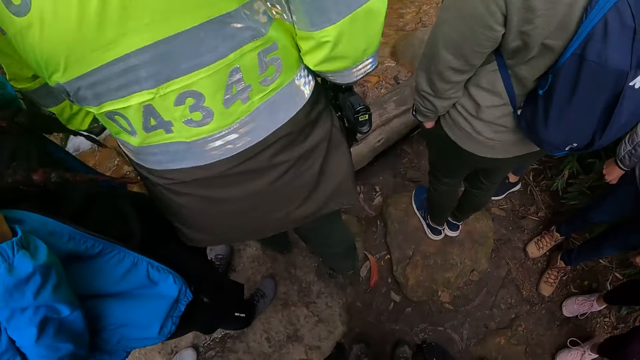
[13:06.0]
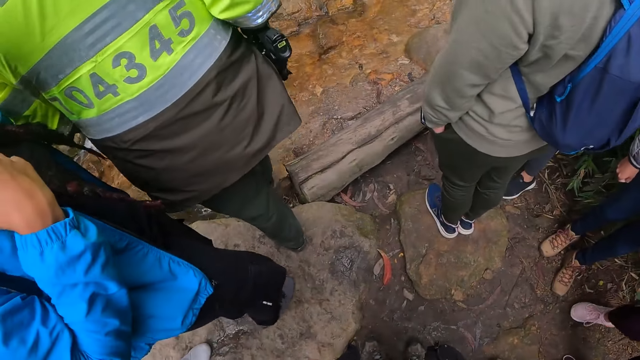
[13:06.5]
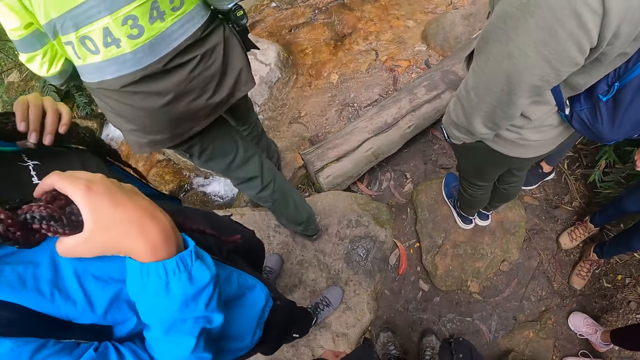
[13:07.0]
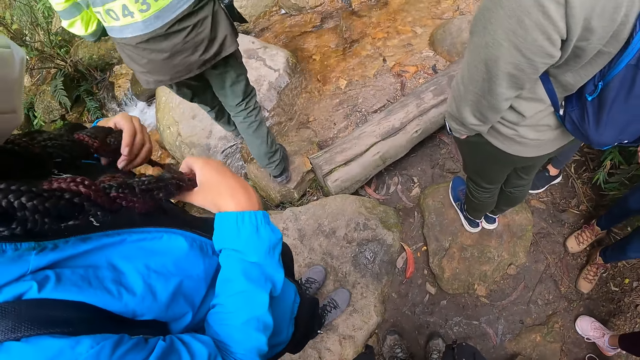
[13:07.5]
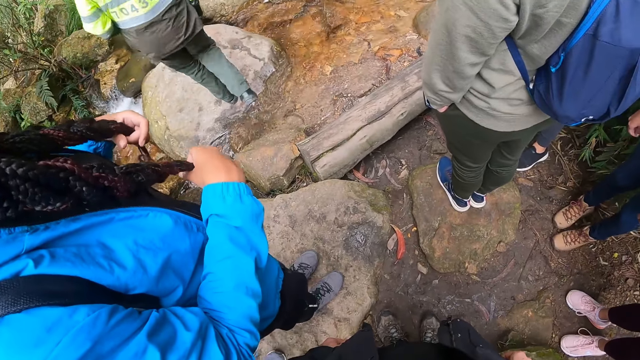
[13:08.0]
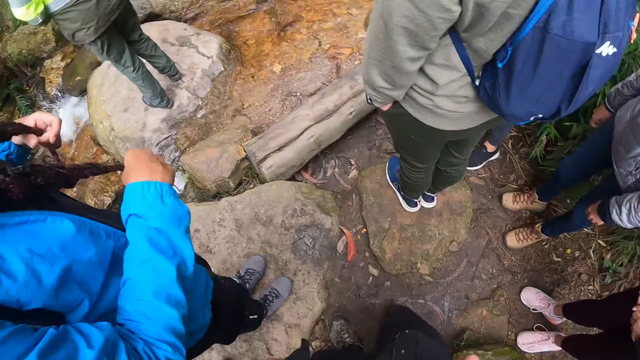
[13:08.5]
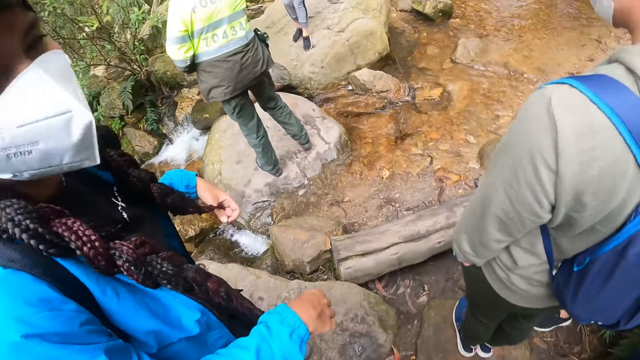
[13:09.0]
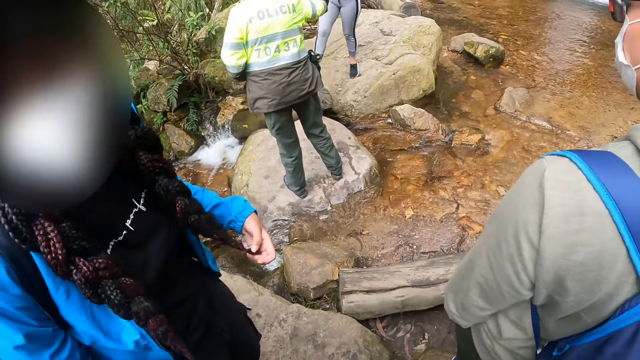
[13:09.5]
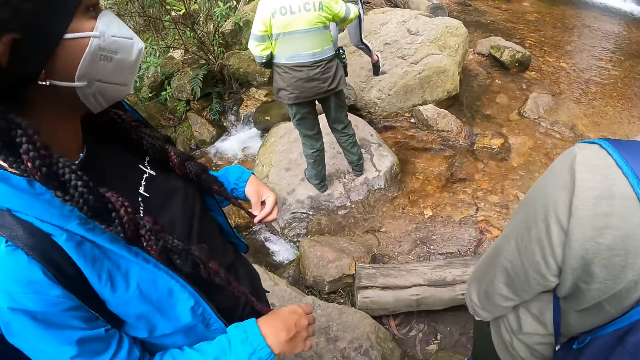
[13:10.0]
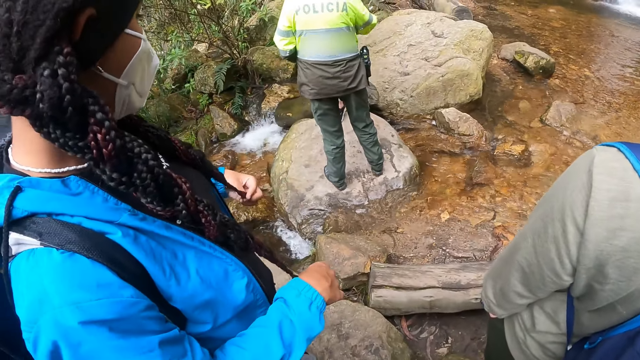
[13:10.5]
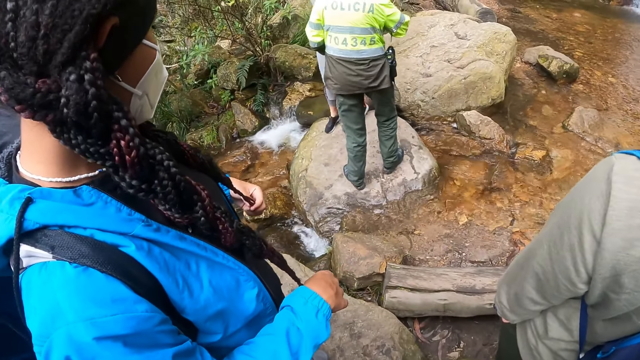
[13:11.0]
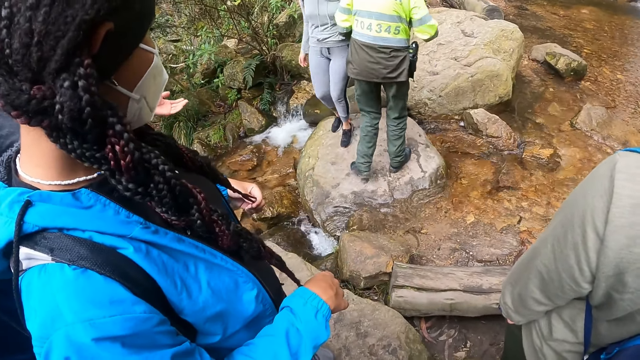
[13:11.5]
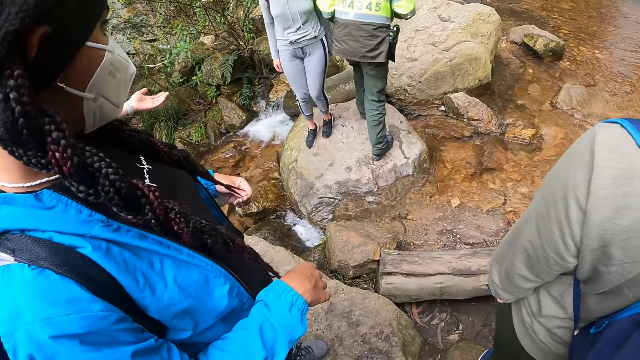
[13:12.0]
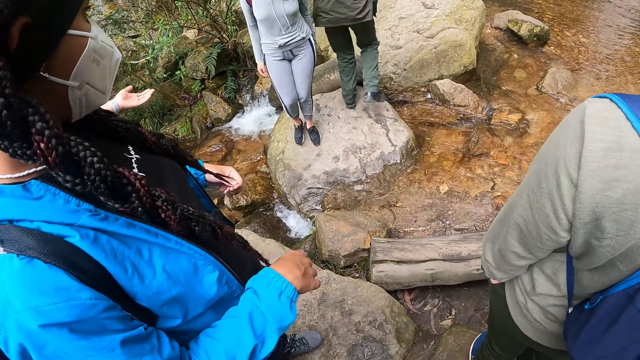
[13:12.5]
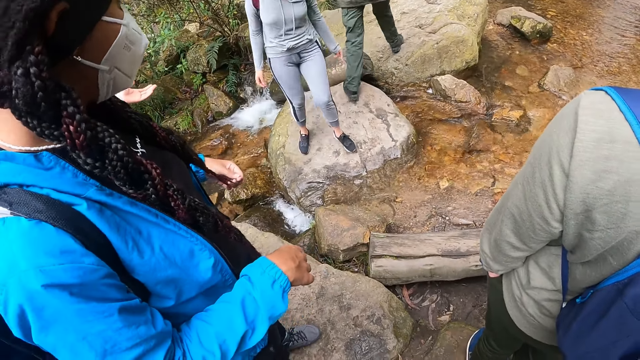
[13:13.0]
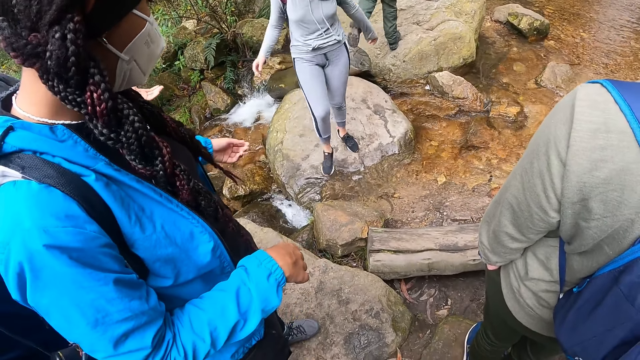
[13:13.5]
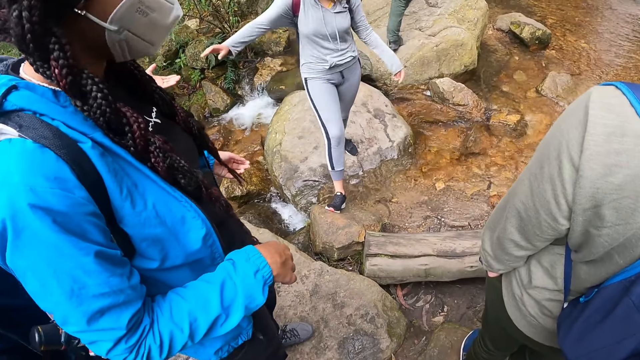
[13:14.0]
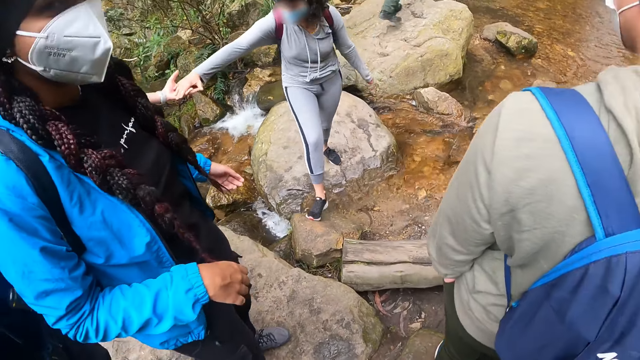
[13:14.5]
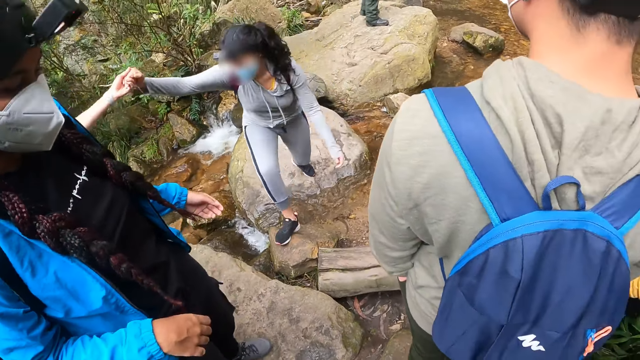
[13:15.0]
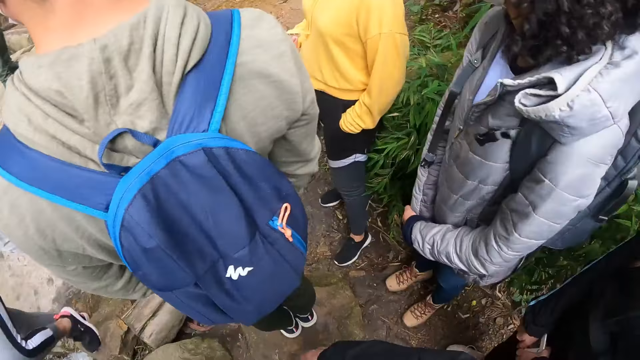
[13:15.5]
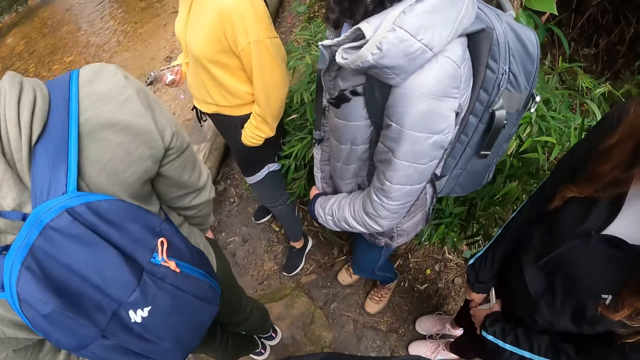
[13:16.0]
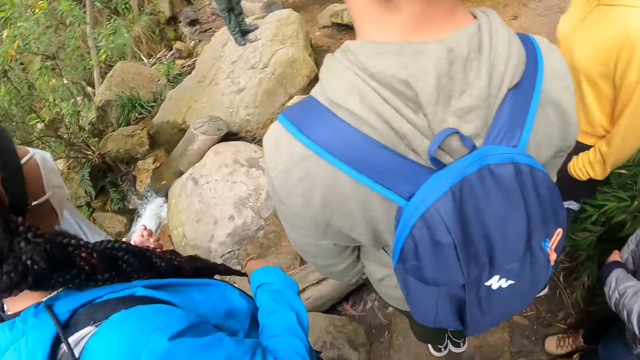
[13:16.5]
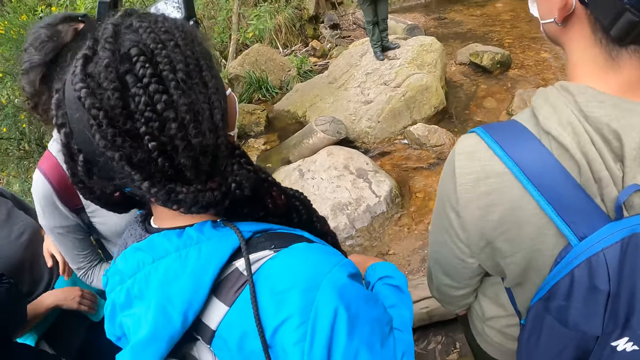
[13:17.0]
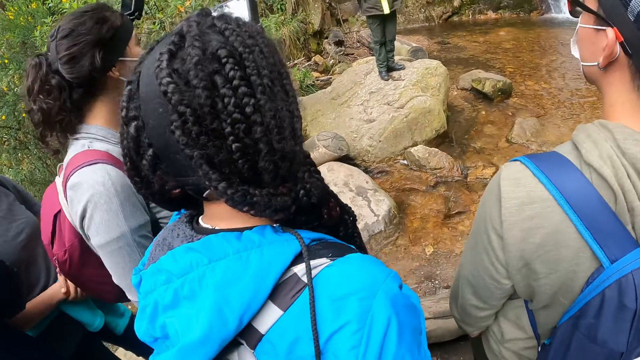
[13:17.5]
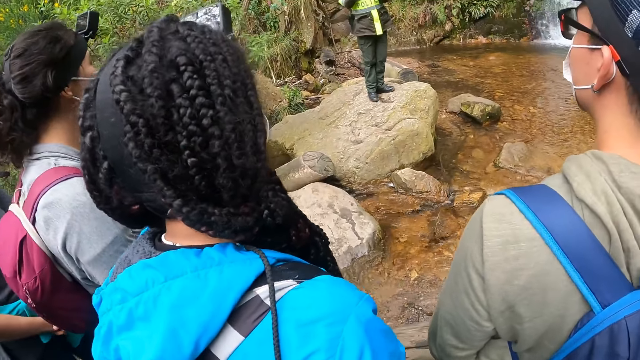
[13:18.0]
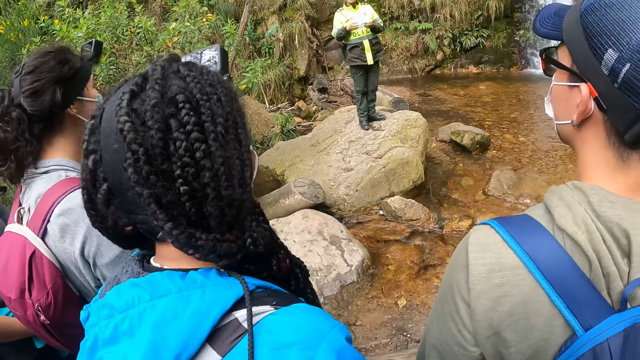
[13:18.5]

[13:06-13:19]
The woman walks on the boulders. Another woman walks off the boulders and crosses over the stones. A third woman holds the right hand of the second woman with her left hand.

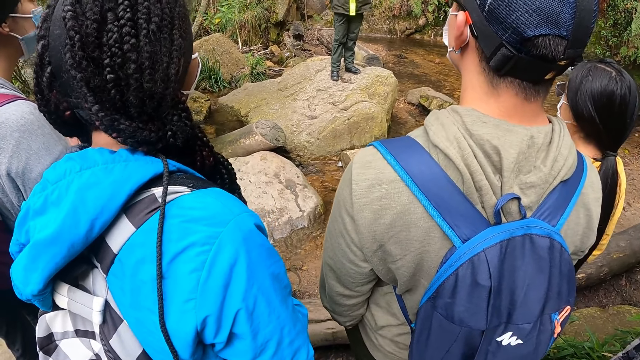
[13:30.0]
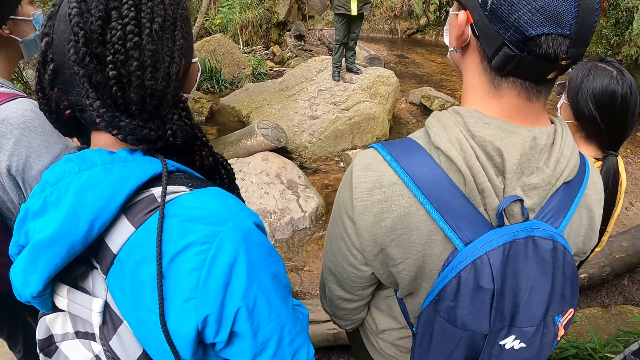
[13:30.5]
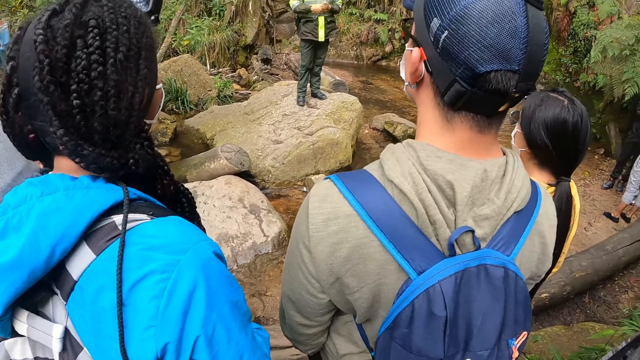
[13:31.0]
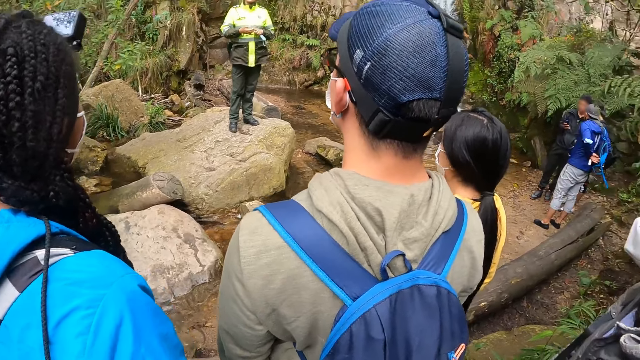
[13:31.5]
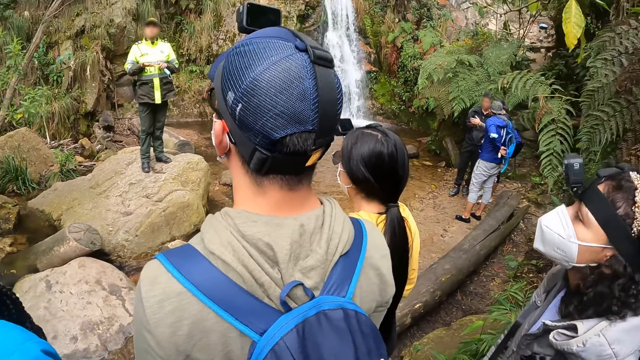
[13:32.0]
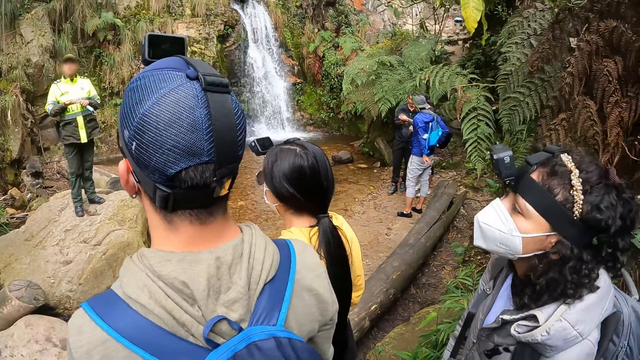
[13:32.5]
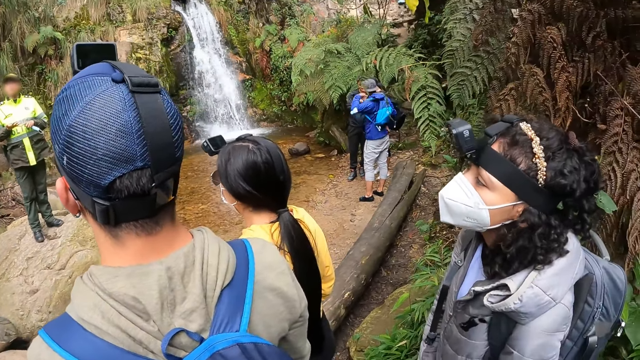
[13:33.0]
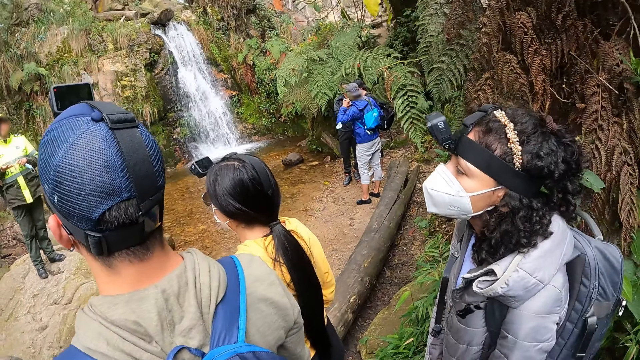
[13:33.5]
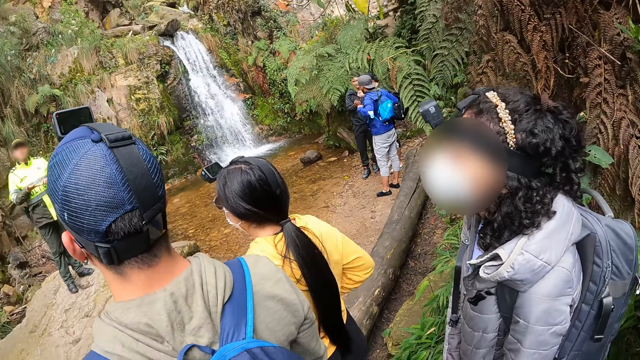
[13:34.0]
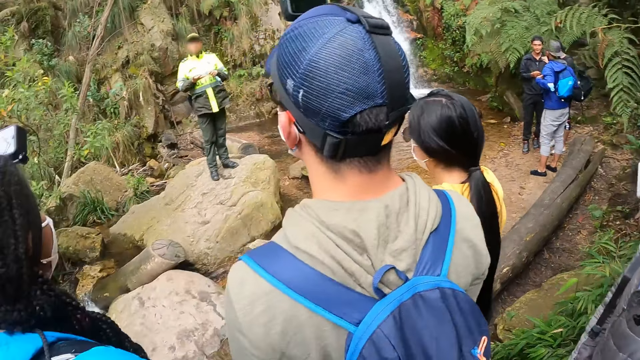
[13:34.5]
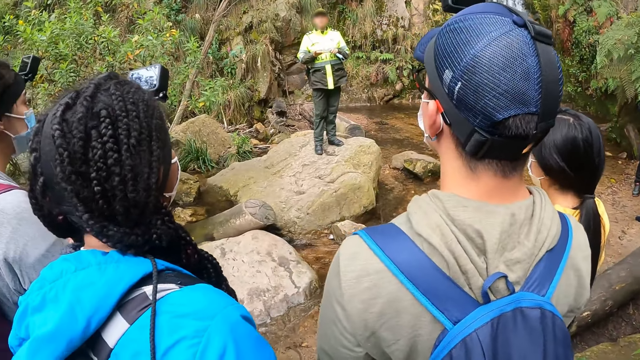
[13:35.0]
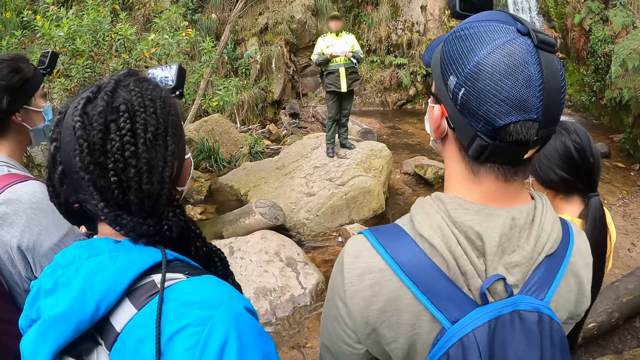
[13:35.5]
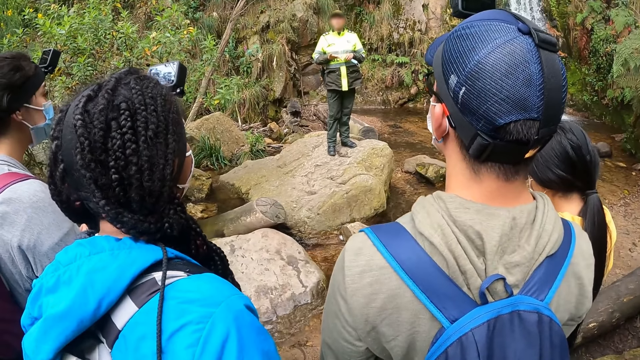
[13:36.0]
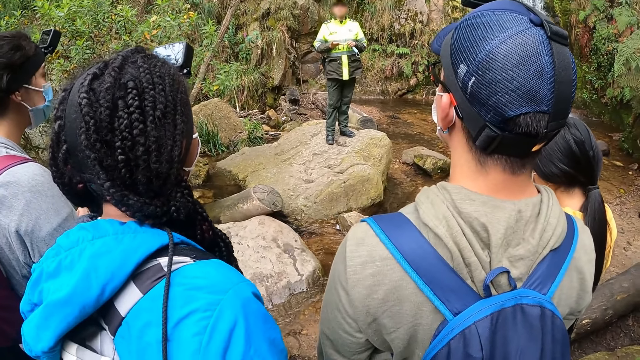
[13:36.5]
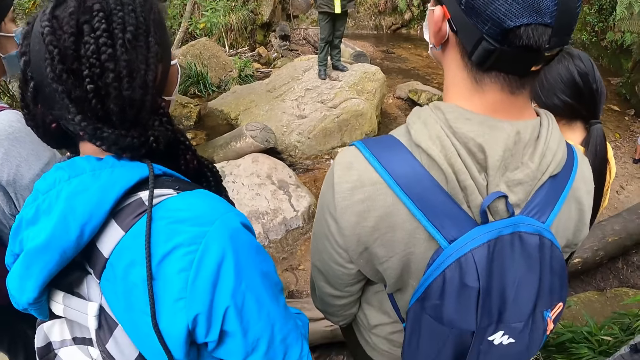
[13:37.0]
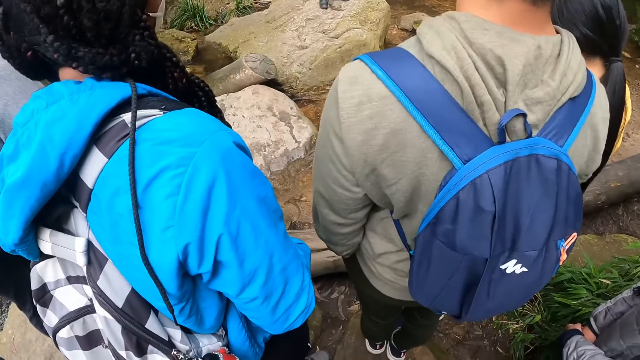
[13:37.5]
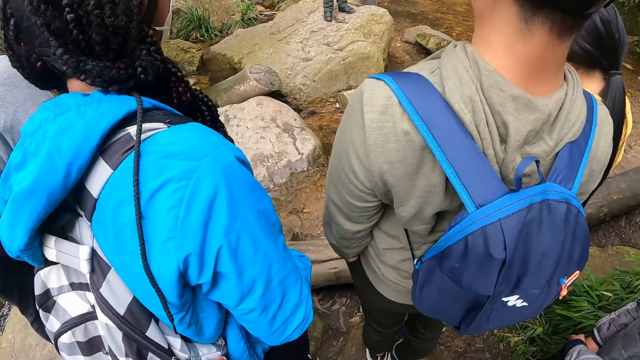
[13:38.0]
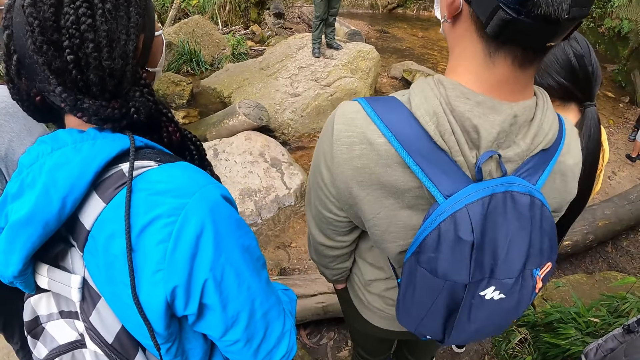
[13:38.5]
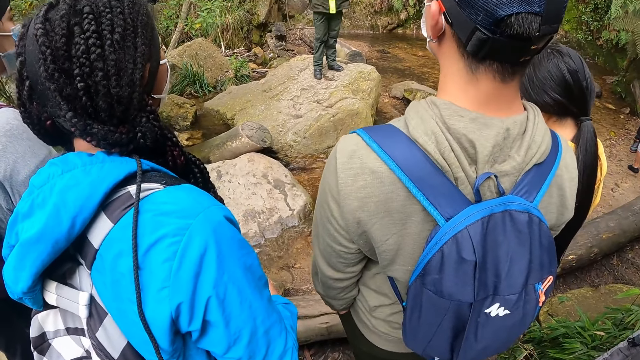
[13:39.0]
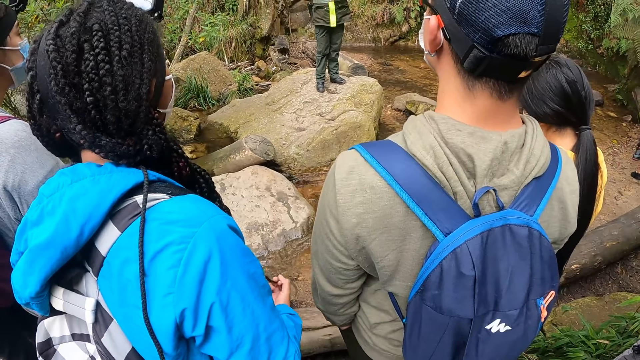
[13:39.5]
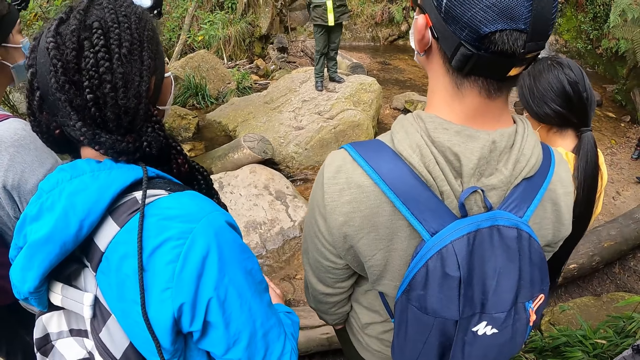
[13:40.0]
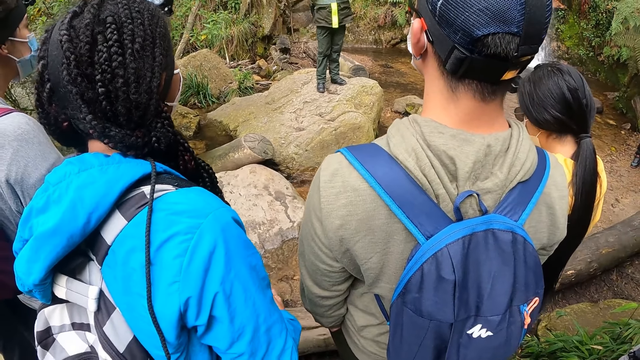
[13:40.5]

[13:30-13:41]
The camera wearer looks aside.
